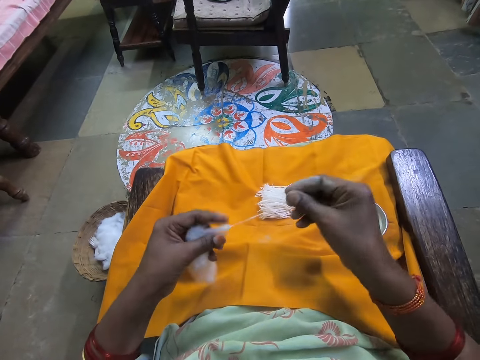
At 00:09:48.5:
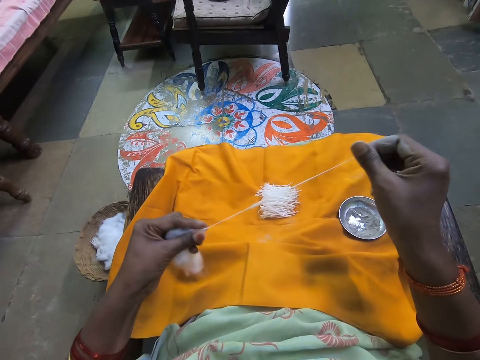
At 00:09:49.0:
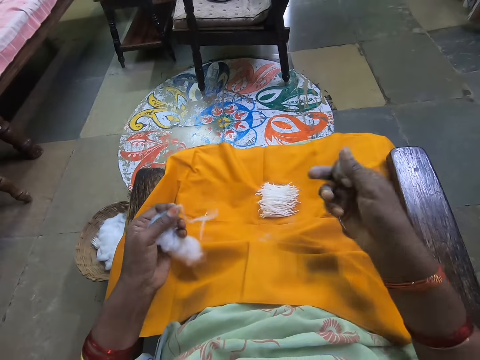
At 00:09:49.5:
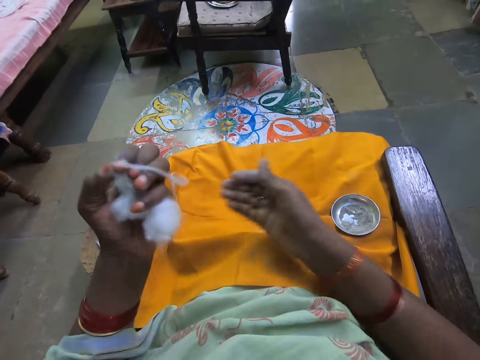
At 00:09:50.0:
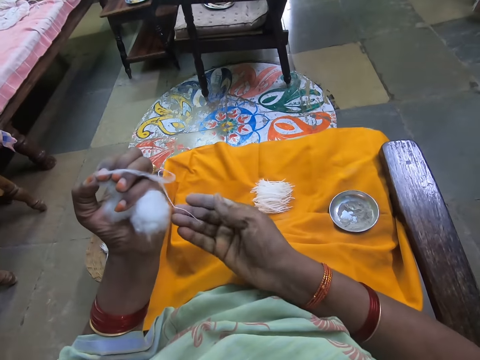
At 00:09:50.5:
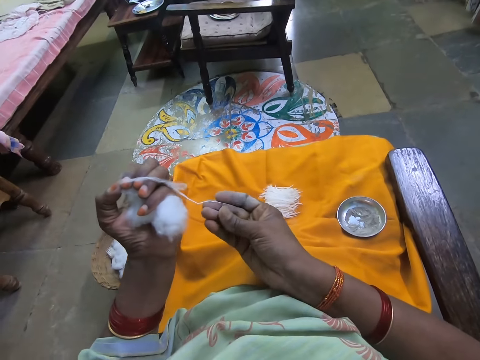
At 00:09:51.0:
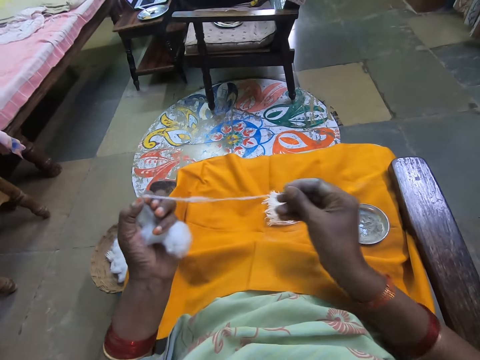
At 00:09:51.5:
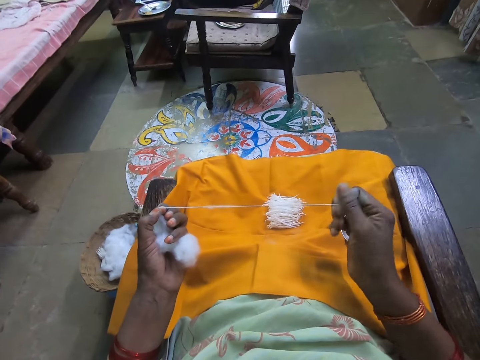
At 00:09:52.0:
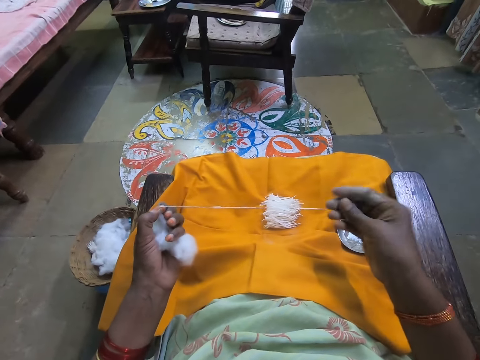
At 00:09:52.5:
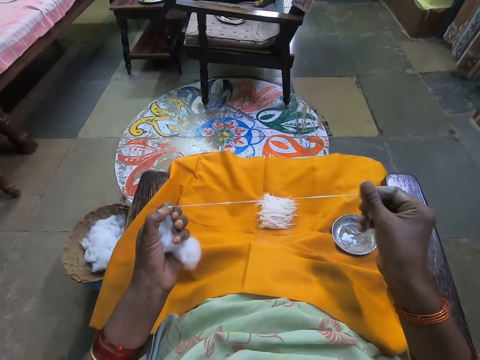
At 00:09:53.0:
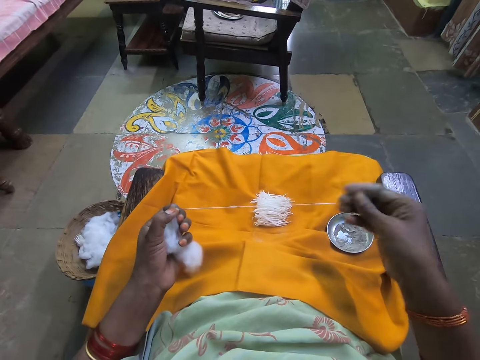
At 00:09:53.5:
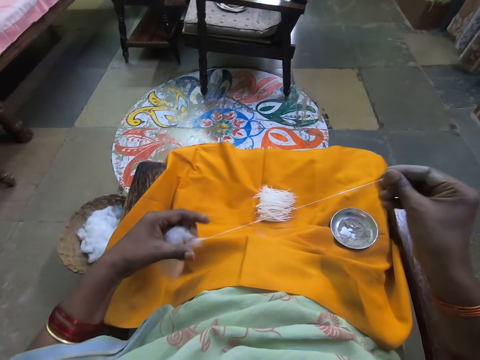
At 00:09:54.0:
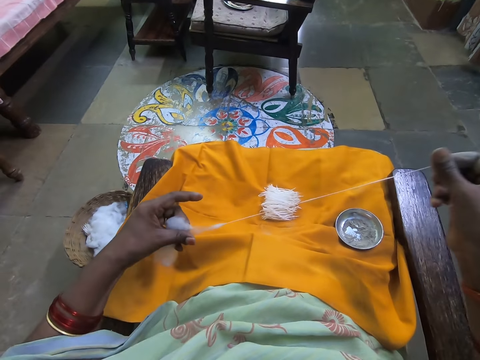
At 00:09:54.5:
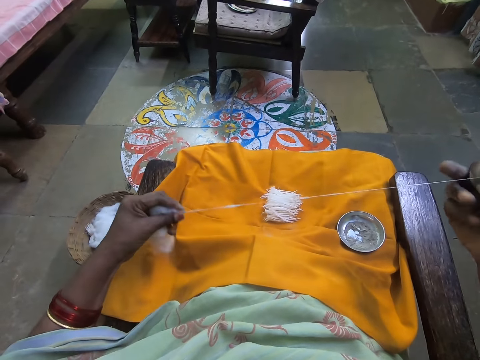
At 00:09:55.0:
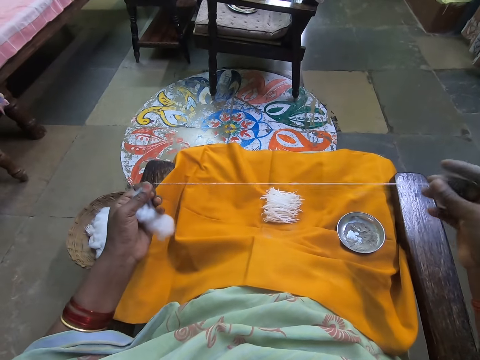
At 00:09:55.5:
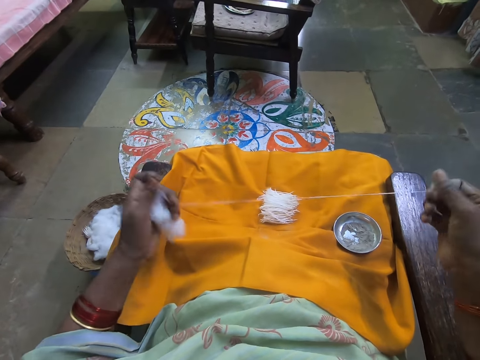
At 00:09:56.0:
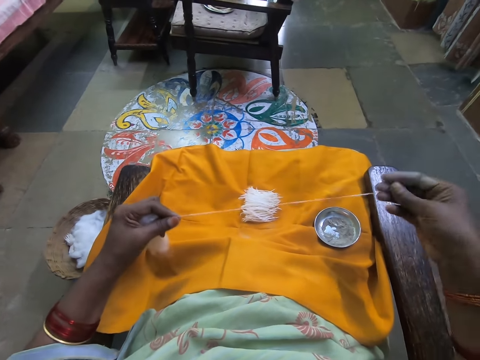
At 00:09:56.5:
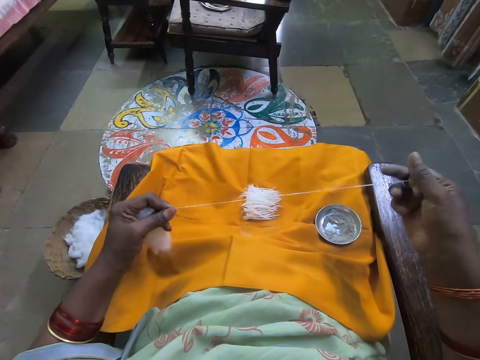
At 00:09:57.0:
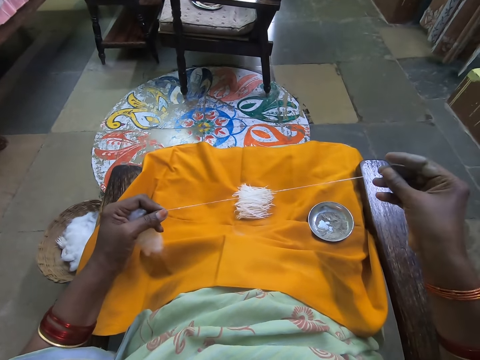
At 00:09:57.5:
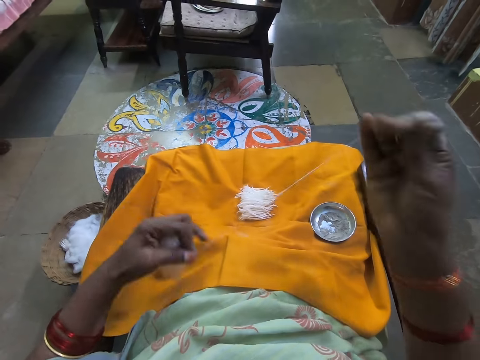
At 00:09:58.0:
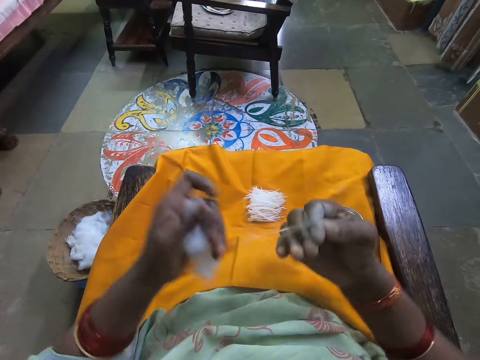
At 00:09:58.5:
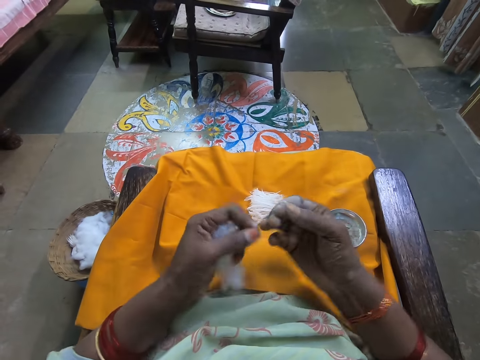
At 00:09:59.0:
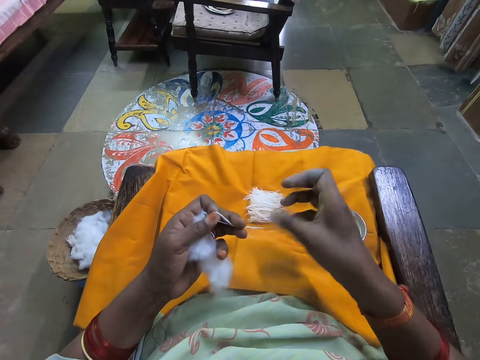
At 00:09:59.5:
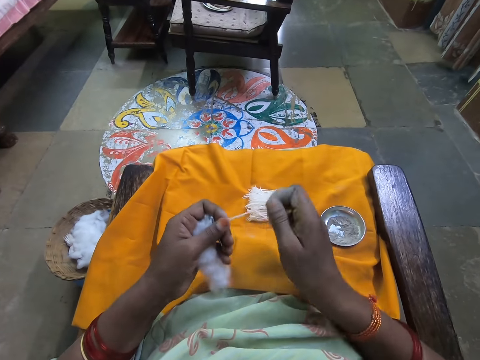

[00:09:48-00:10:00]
The camera wearer pulls the cotton strand from the ball of cotton wool with her right hand. She folds the cotton strand with her right hand.

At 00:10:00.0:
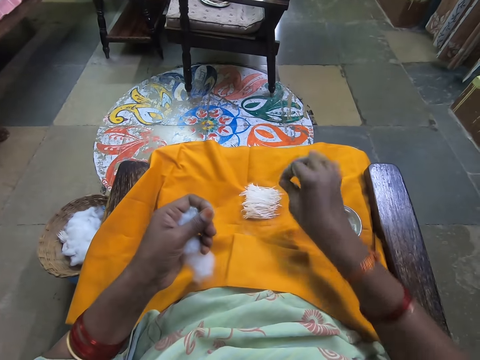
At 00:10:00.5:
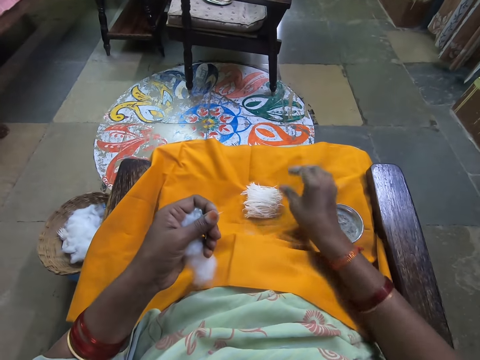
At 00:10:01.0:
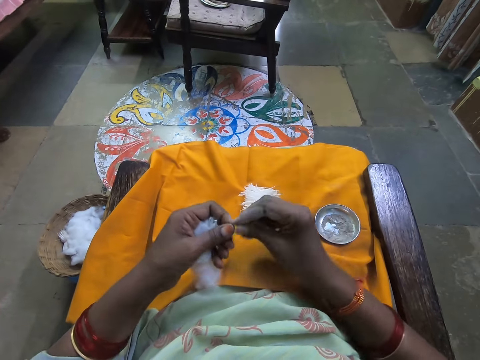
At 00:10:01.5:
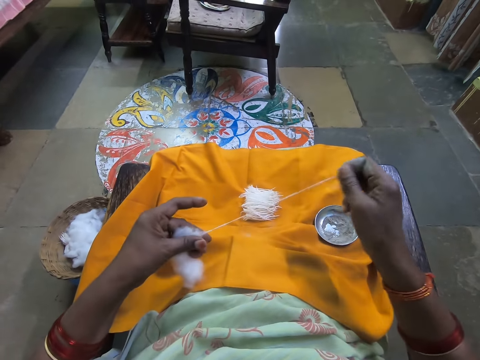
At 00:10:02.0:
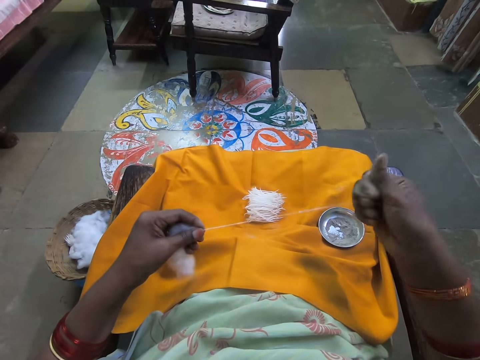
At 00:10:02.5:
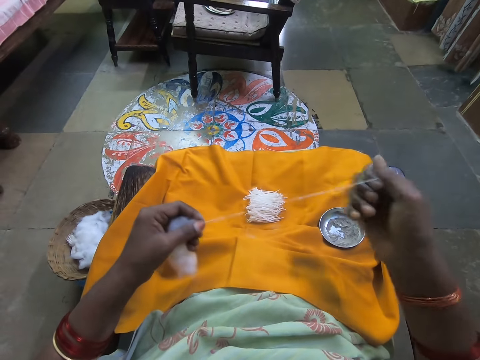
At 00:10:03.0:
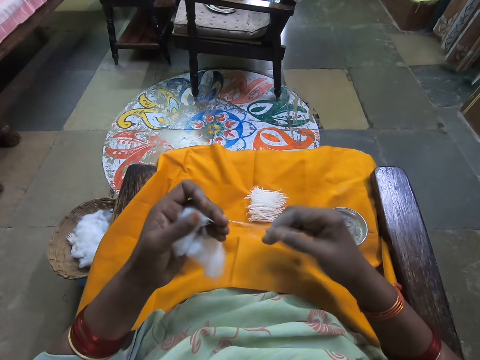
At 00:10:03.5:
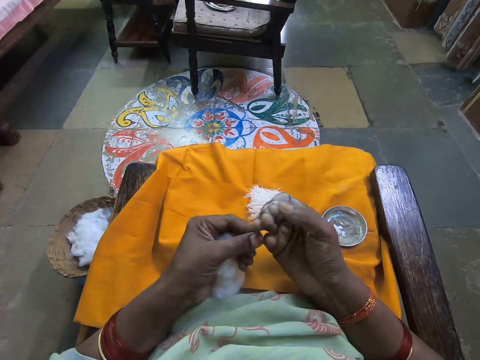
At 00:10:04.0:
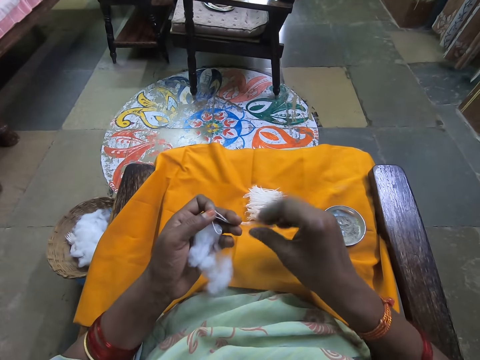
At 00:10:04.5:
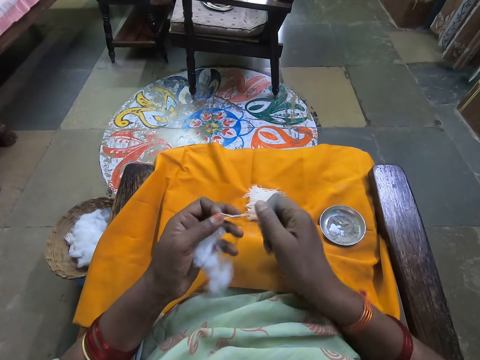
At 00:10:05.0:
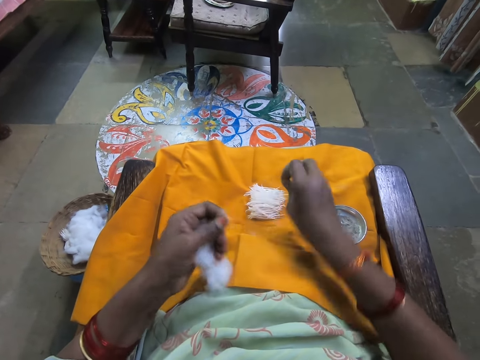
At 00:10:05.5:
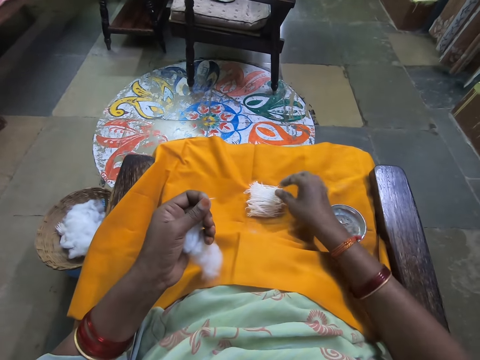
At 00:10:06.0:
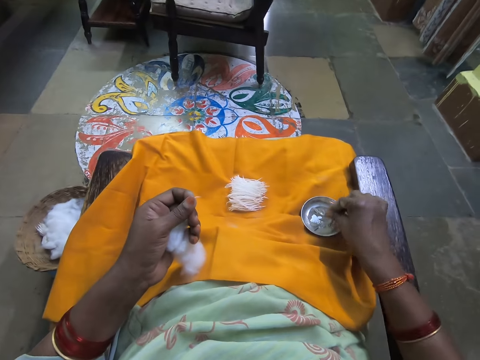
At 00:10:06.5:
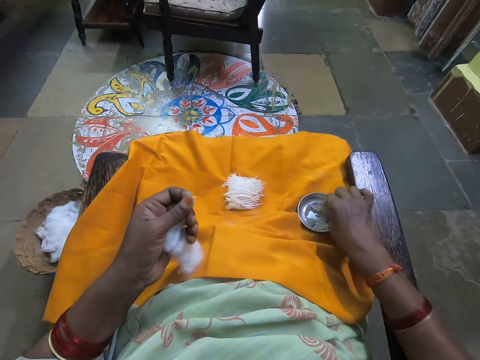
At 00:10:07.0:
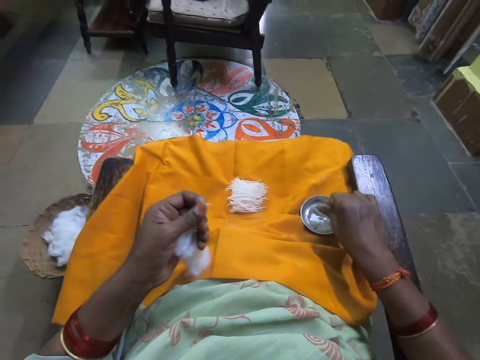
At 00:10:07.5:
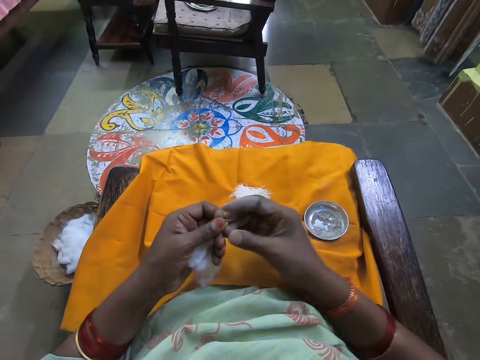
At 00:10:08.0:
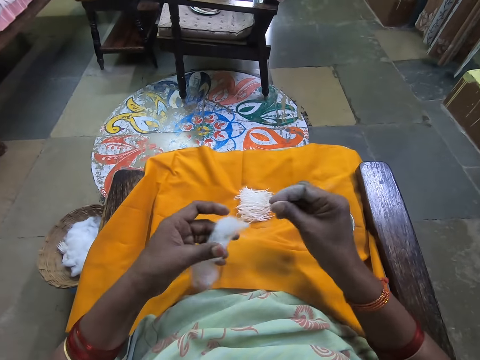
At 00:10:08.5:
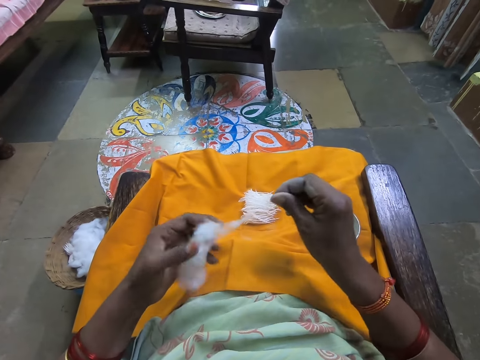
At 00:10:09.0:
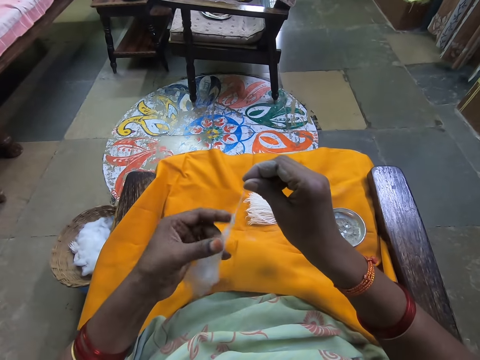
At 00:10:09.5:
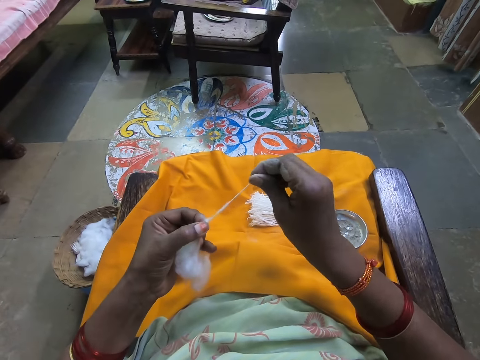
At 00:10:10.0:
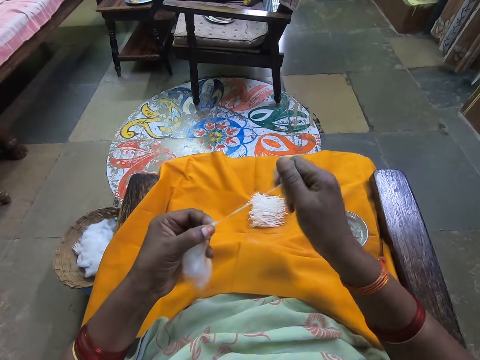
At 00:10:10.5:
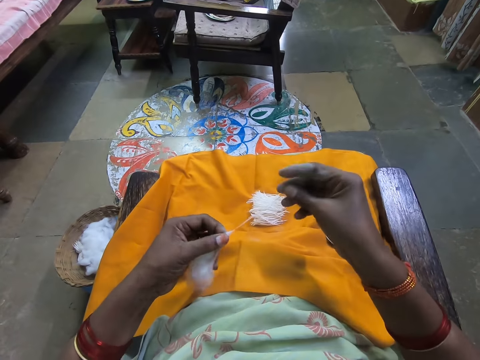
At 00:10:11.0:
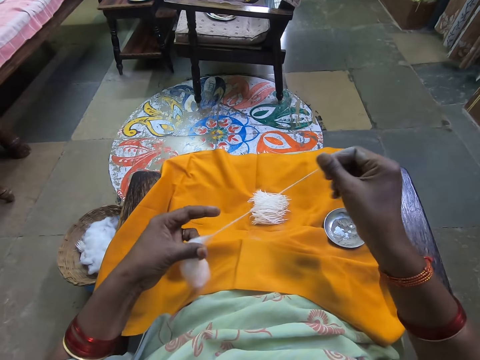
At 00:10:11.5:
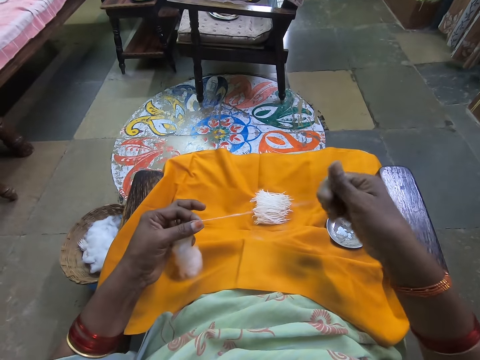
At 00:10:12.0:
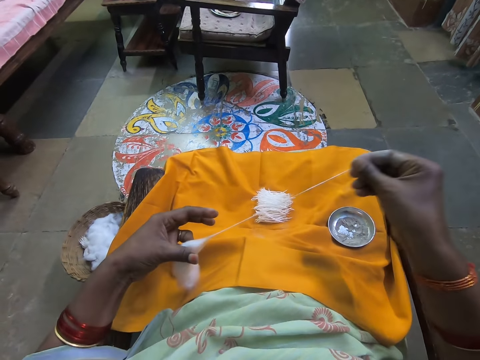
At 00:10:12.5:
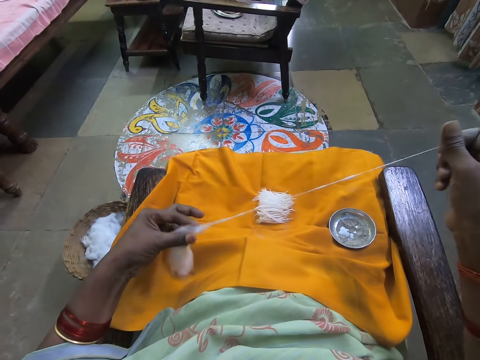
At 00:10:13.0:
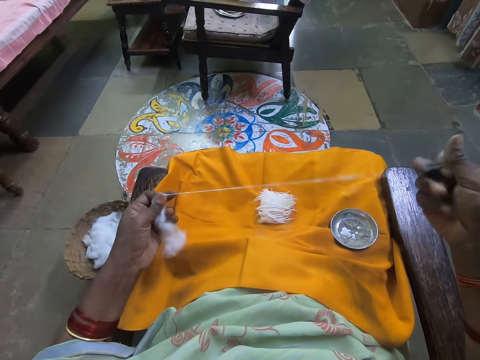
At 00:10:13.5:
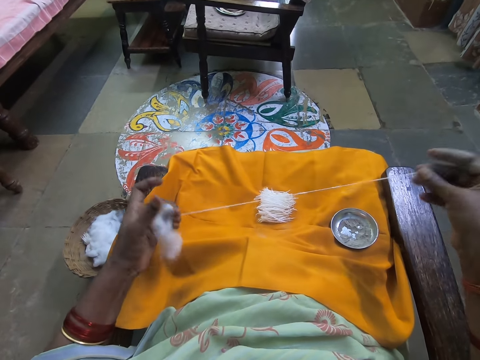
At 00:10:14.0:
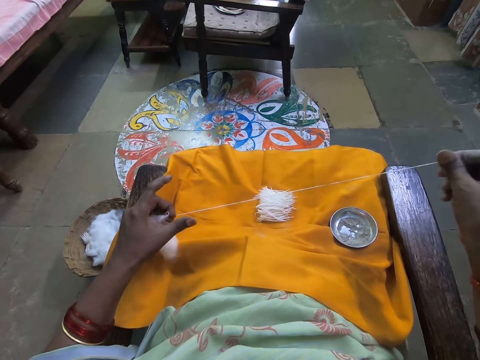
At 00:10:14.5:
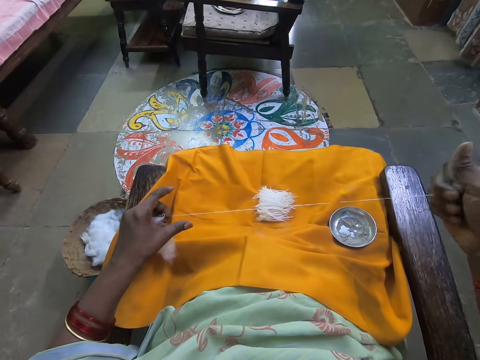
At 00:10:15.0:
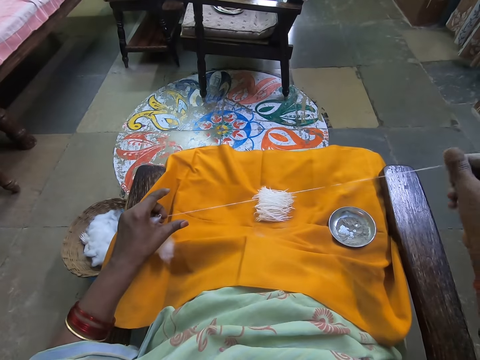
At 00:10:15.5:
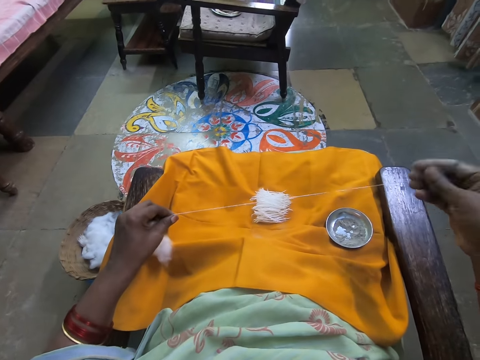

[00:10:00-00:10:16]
The camera wearer cuts the cotton strand with her right hand. She drops the cotton strand on the cloth with her right hand. She pulls the cotton strand from the ball of cotton wool with her right hand. She folds the cotton strand with her right hand. She cuts the cotton strand with her right hand. She drops the cotton strand on the cloth with her right hand. She squeezes powder on the fingers. She dips her right hand in the cup of sand on the piece of cloth. She makes threads. She pulls the cotton strand from the ball of cotton wool with her right hand.
